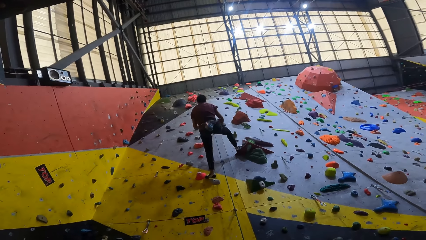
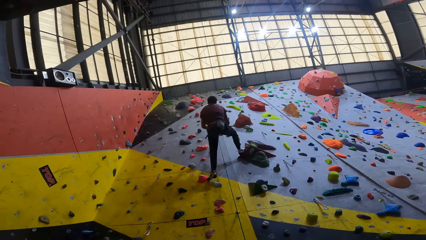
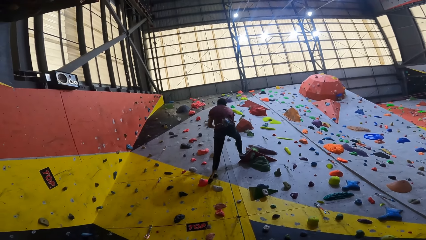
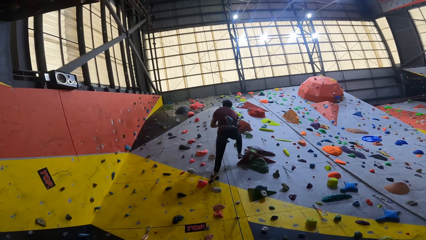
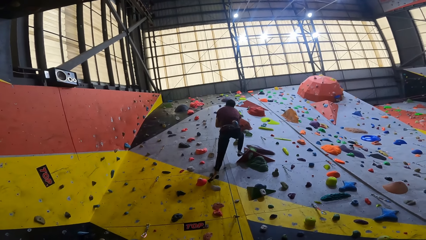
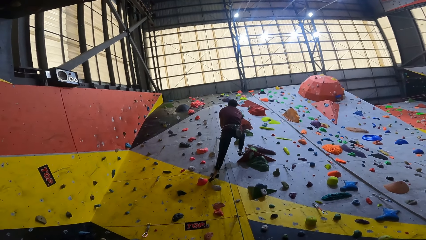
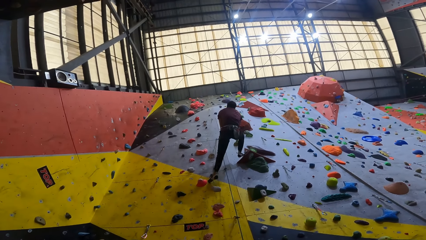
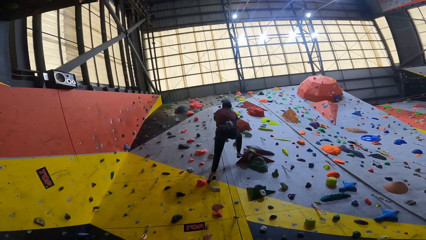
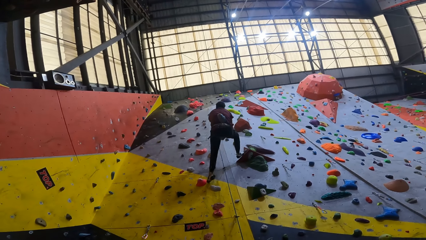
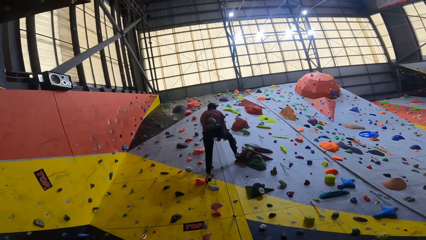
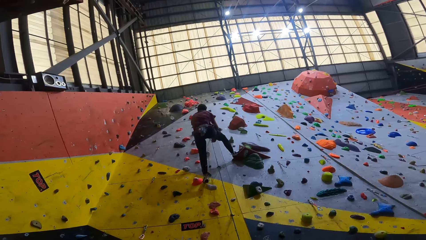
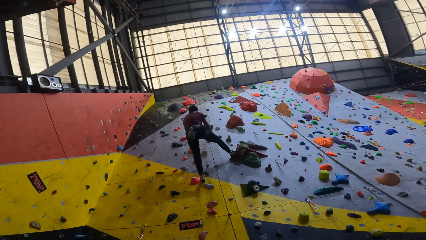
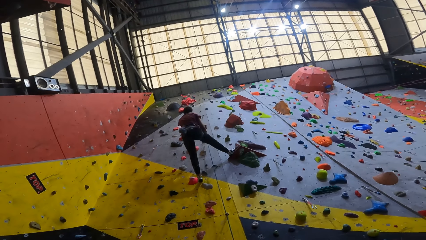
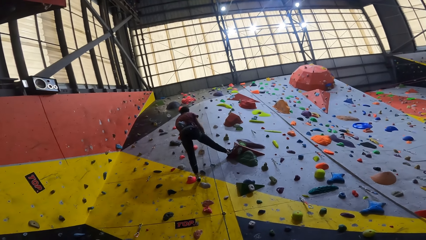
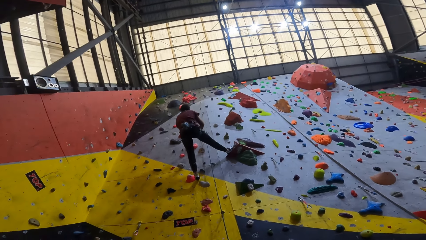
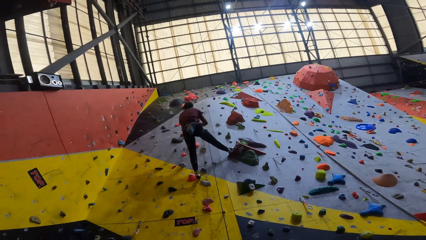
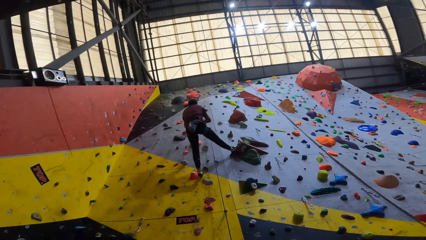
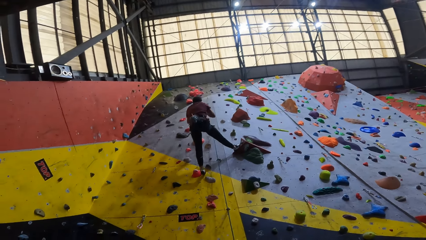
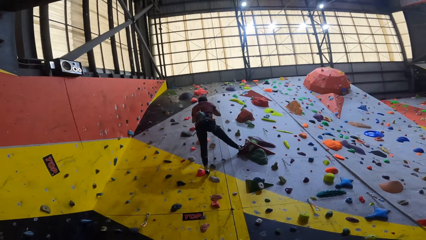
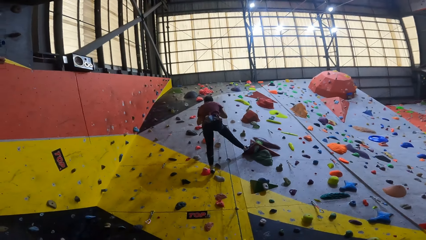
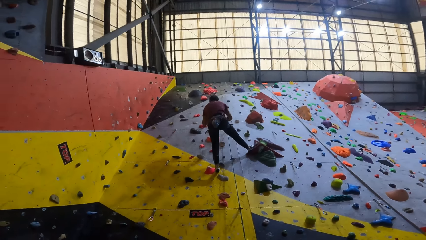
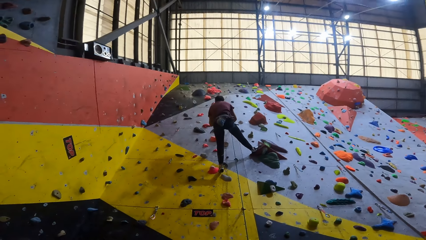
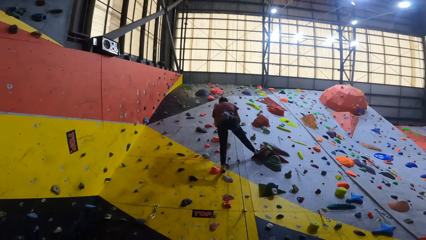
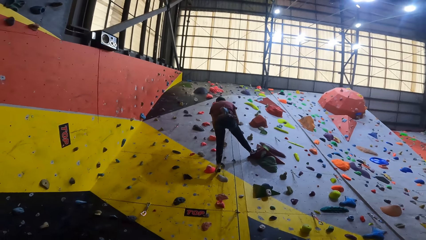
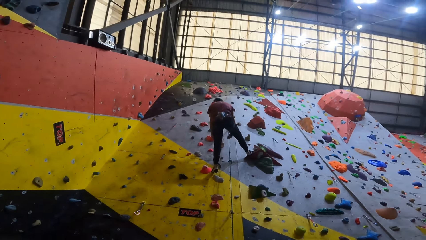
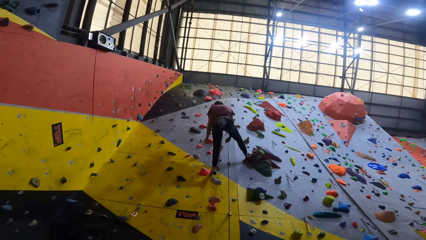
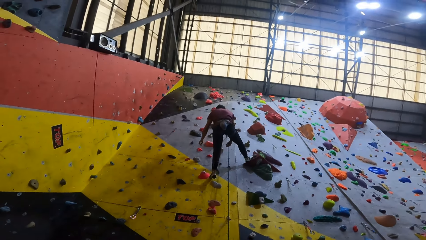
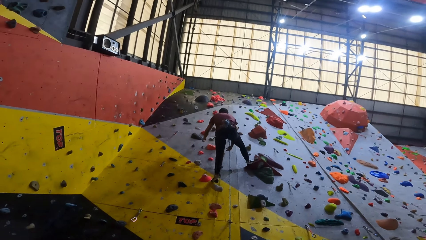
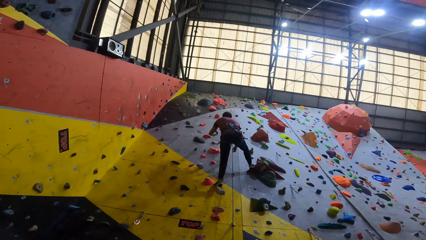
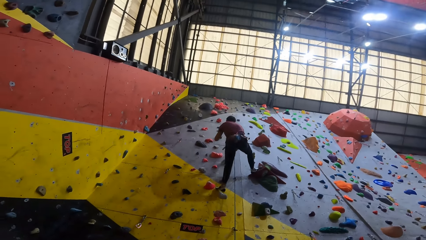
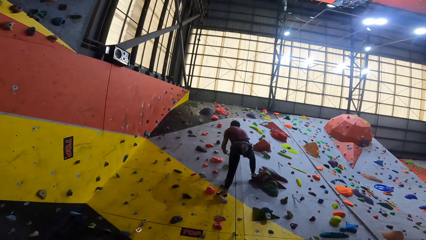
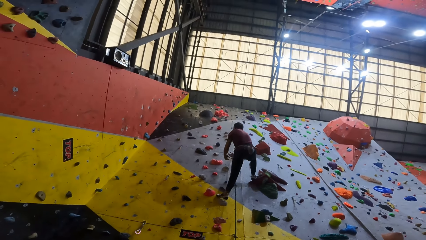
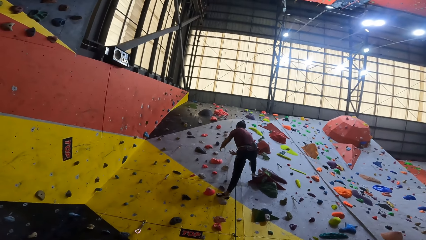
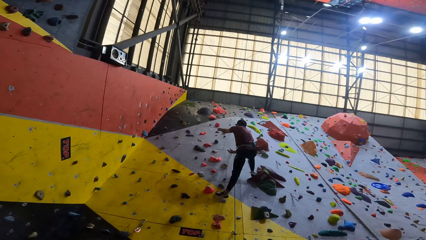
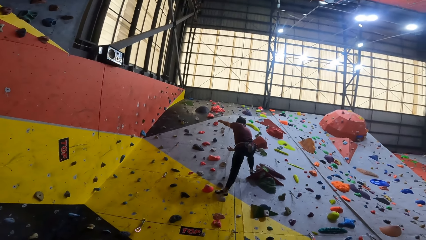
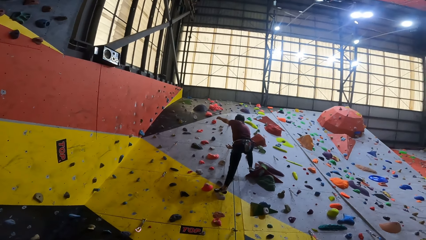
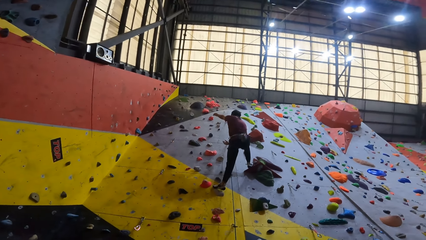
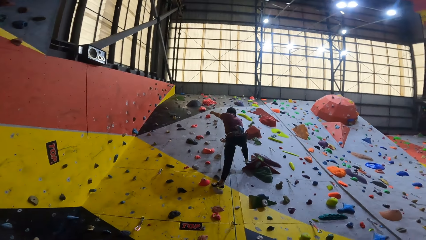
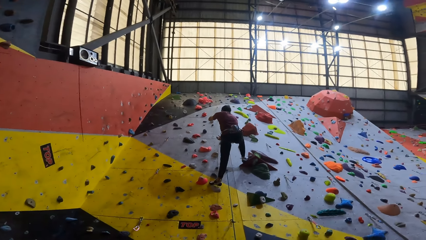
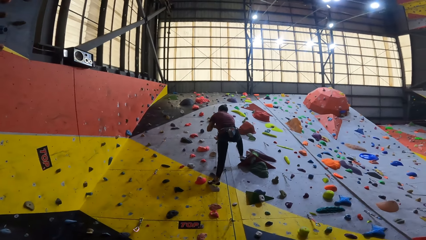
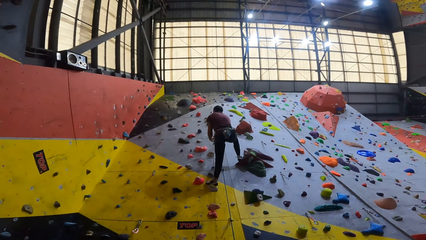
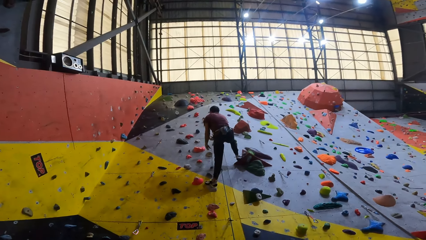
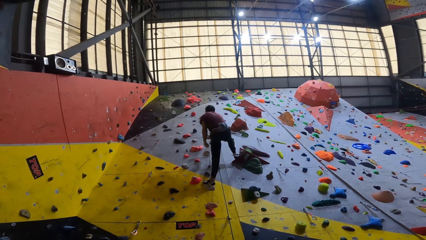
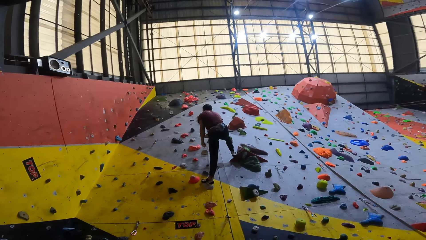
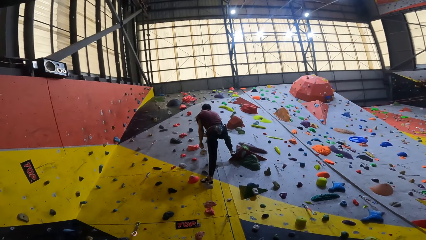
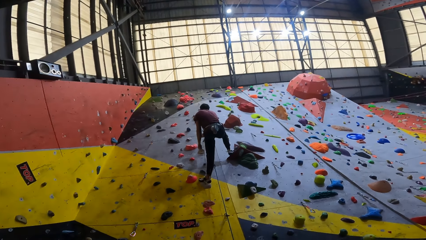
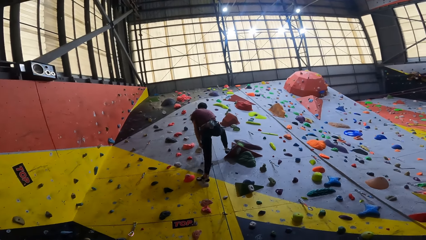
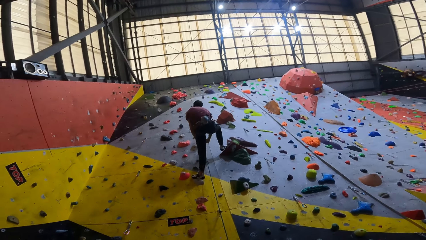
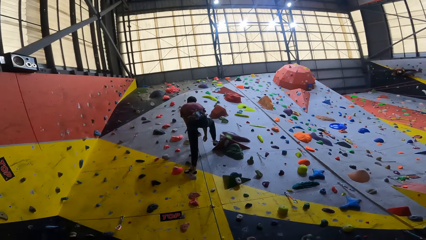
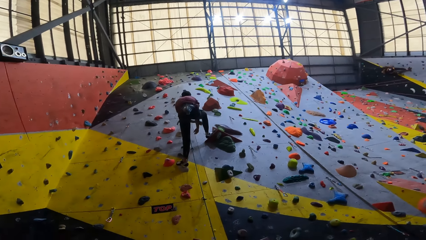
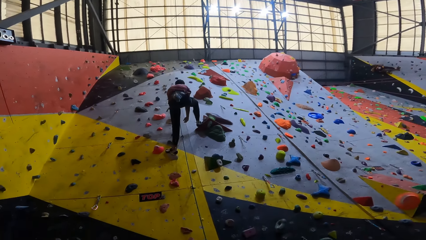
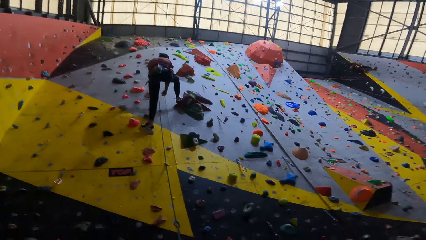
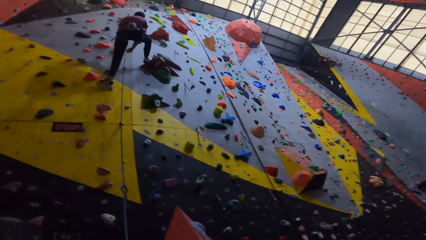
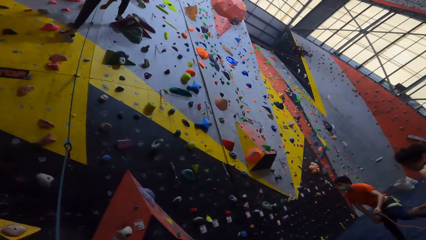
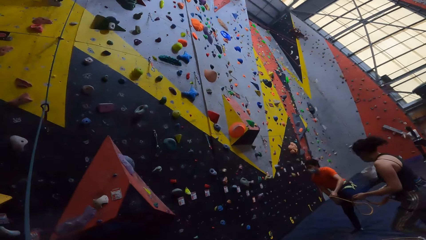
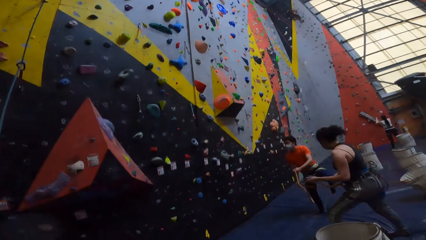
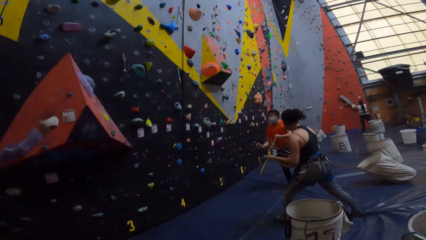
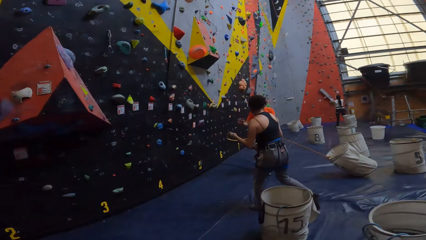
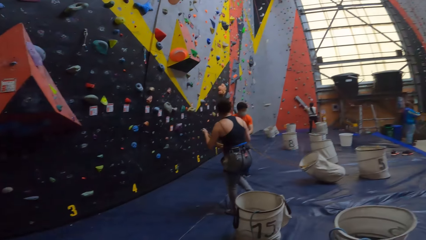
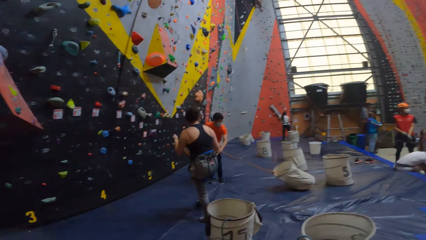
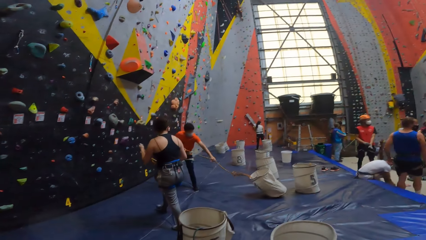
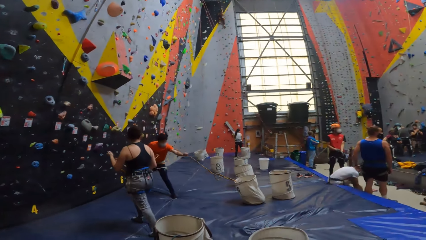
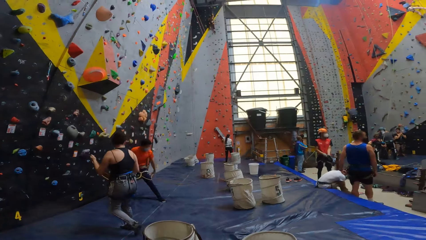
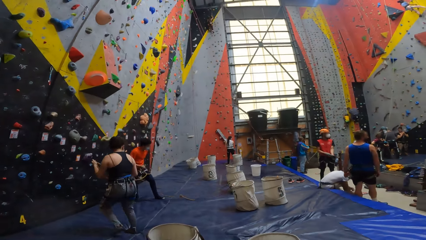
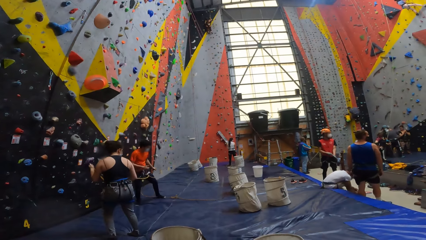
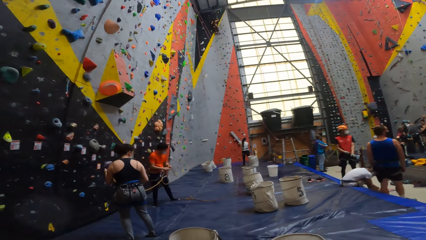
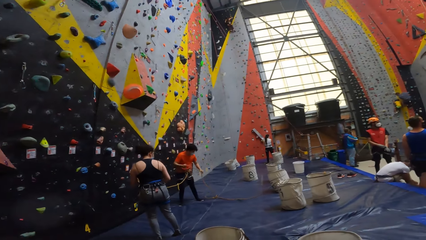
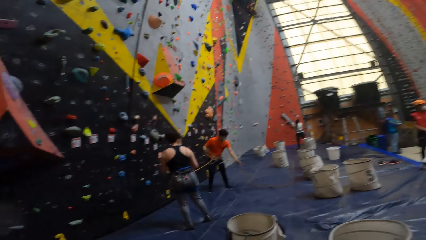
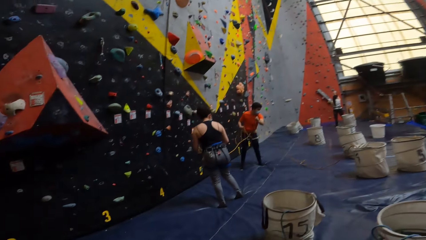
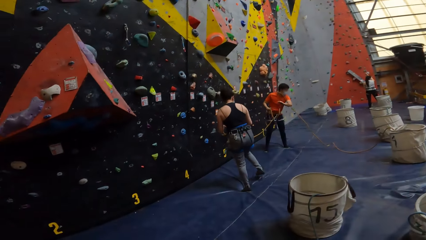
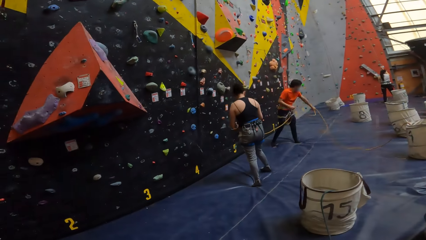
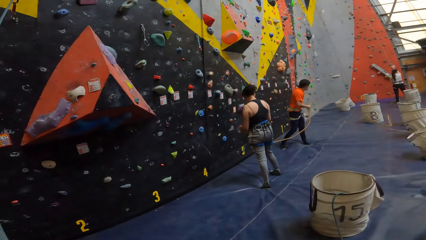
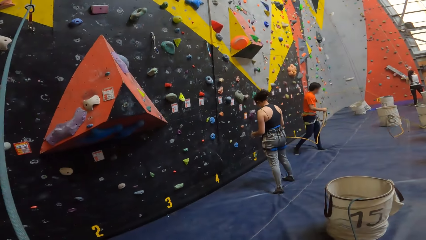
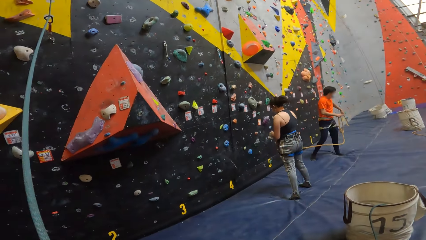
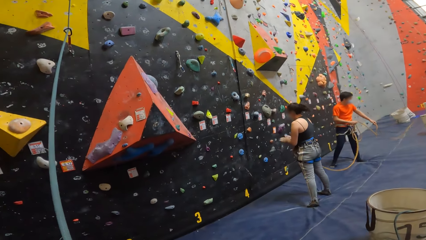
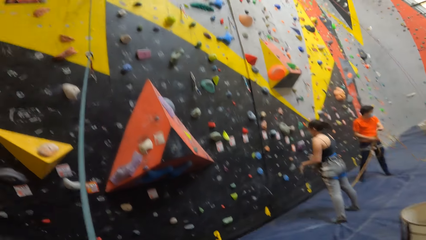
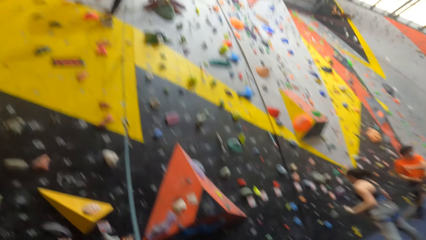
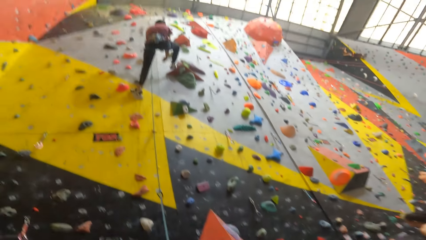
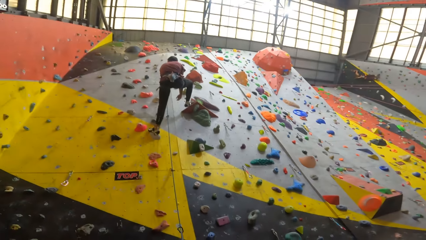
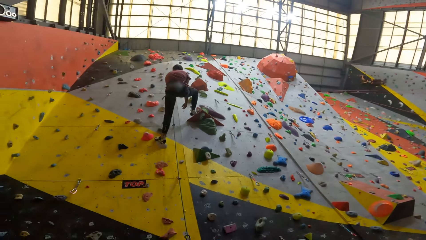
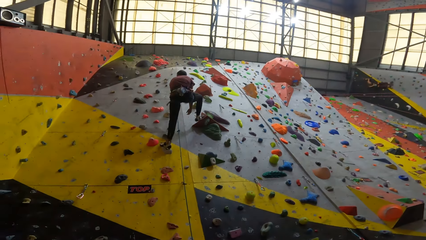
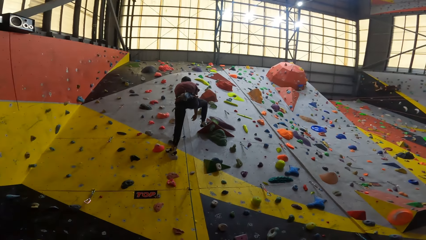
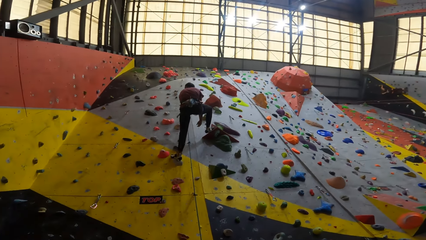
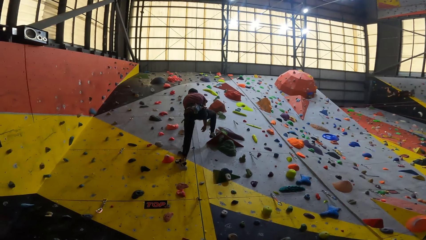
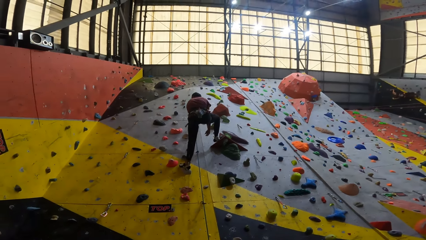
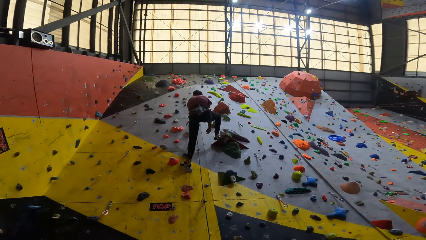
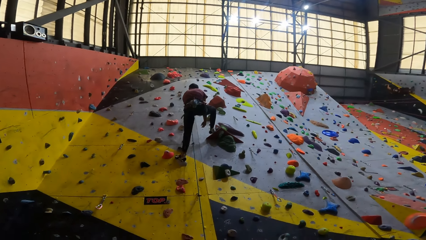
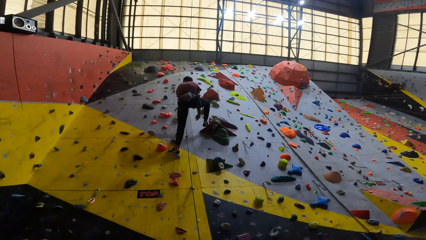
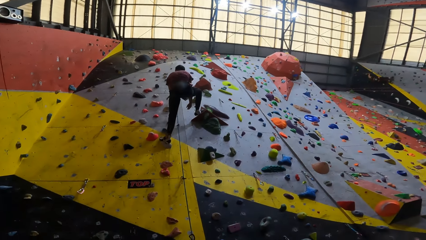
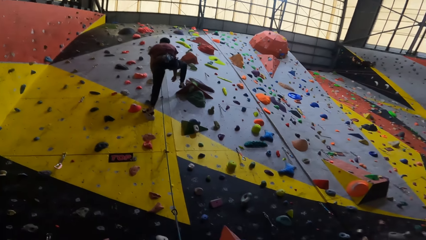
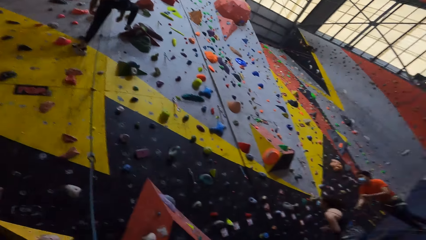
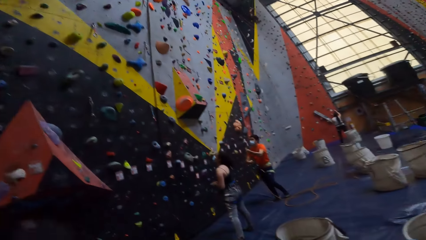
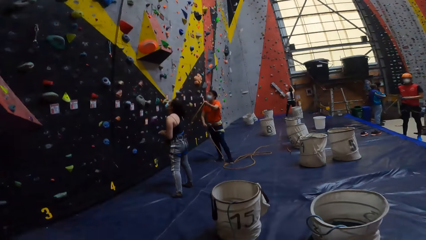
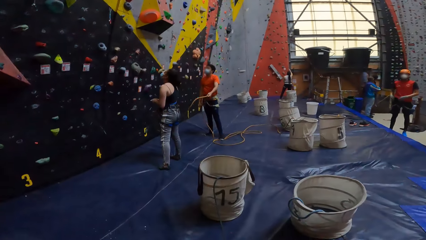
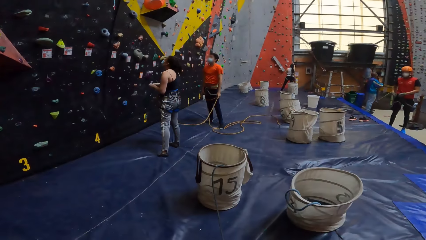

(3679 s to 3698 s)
A person swings on the rope. The camera wearer looks around the room.
